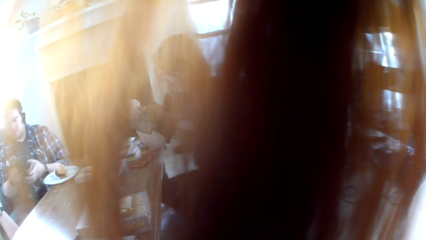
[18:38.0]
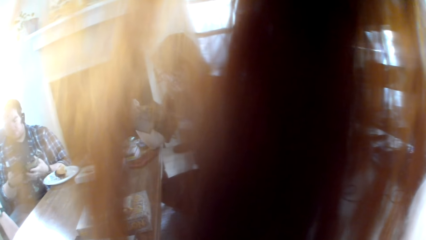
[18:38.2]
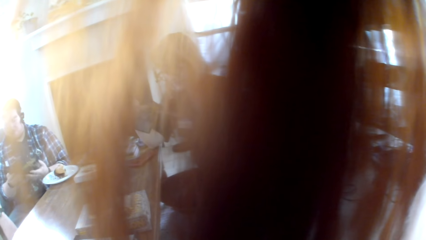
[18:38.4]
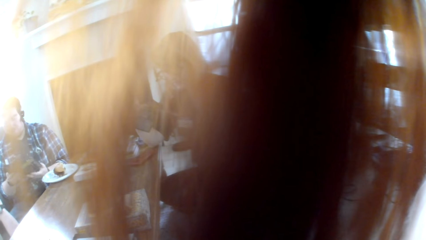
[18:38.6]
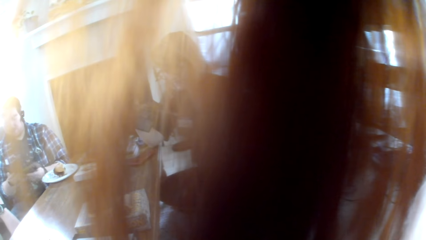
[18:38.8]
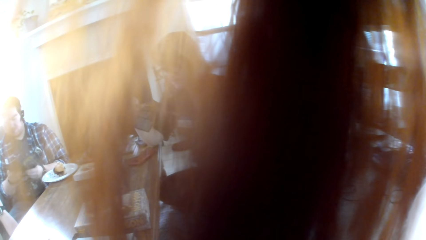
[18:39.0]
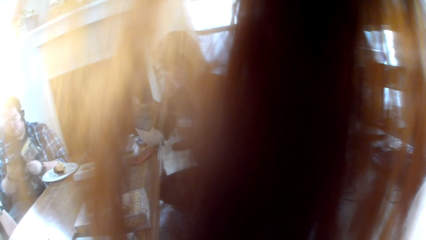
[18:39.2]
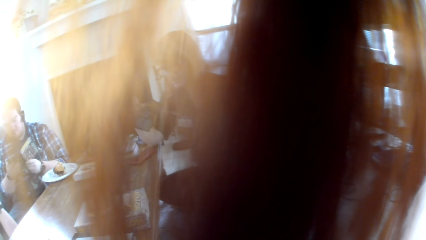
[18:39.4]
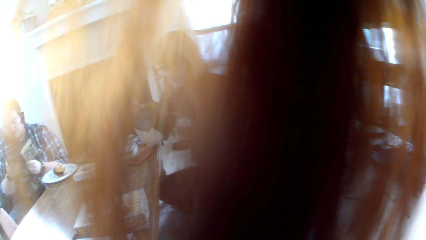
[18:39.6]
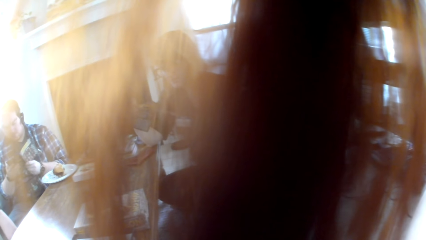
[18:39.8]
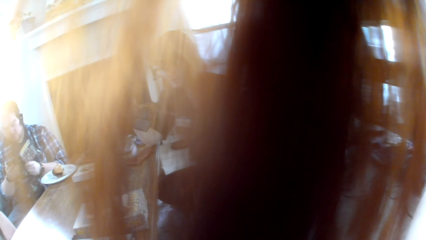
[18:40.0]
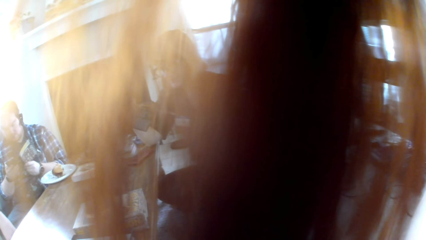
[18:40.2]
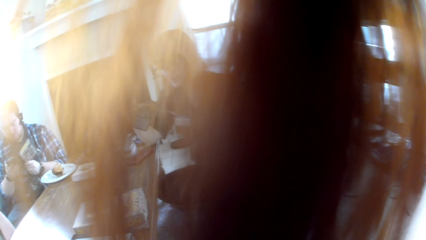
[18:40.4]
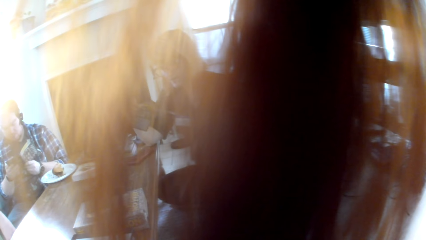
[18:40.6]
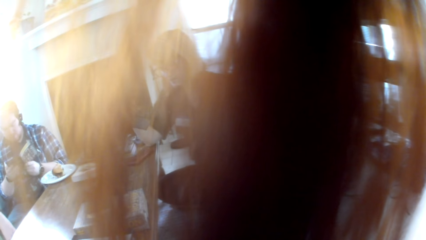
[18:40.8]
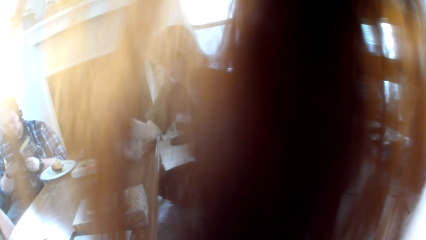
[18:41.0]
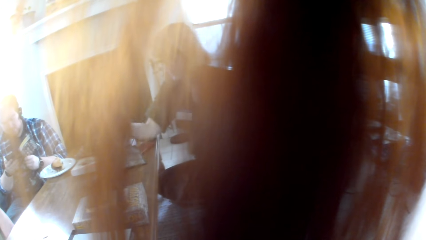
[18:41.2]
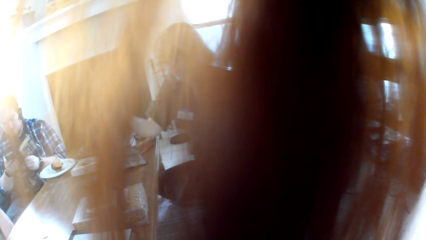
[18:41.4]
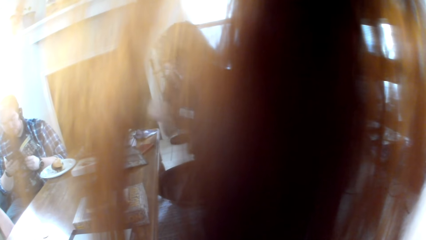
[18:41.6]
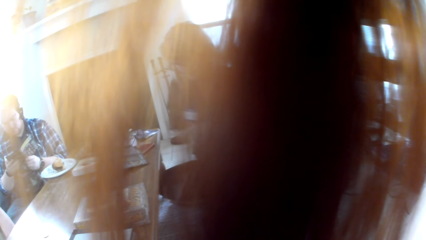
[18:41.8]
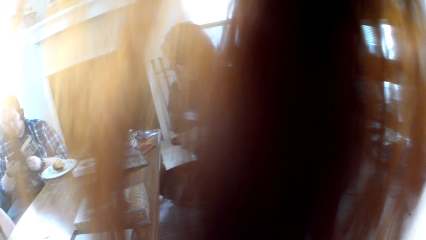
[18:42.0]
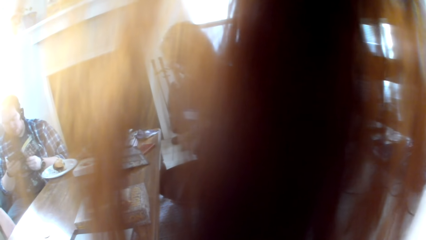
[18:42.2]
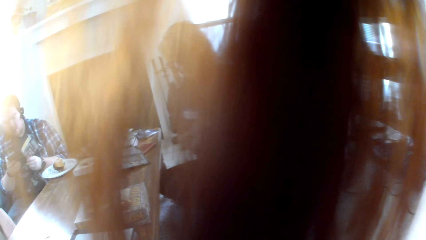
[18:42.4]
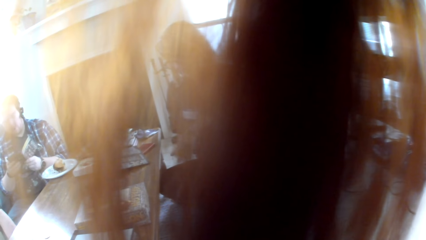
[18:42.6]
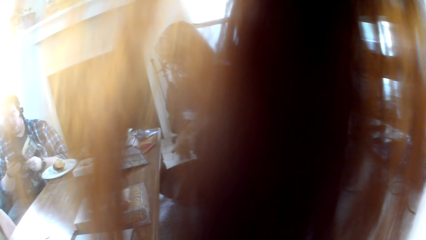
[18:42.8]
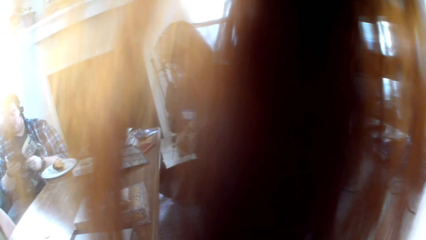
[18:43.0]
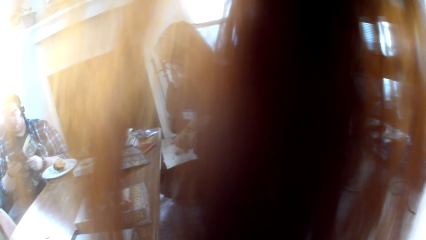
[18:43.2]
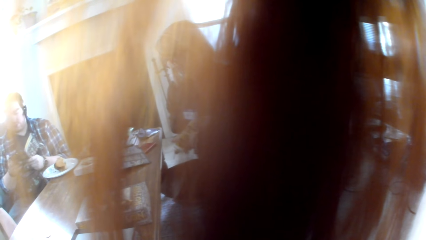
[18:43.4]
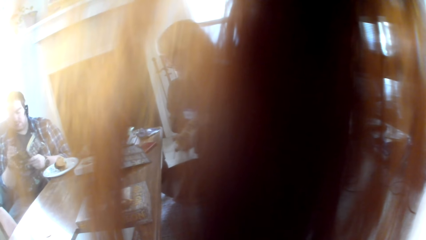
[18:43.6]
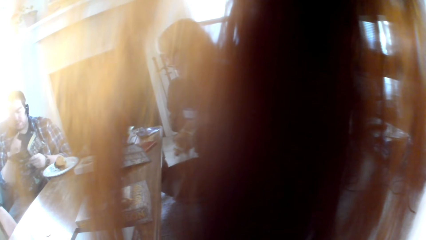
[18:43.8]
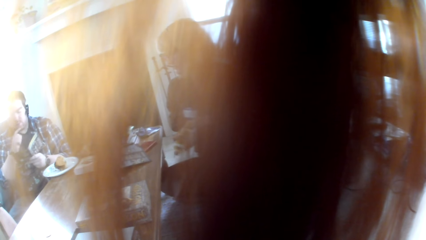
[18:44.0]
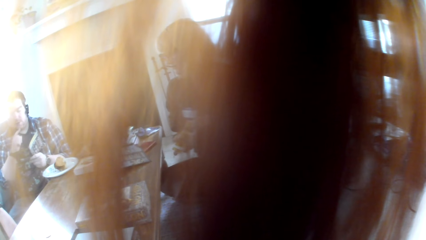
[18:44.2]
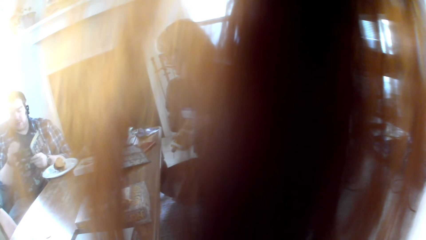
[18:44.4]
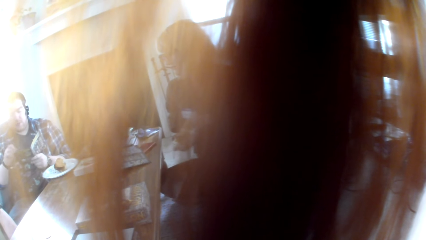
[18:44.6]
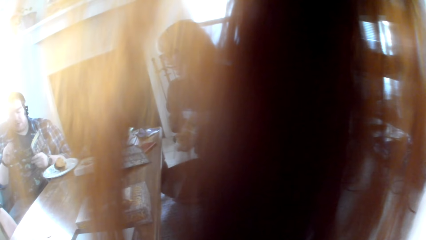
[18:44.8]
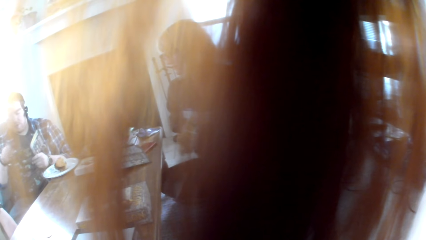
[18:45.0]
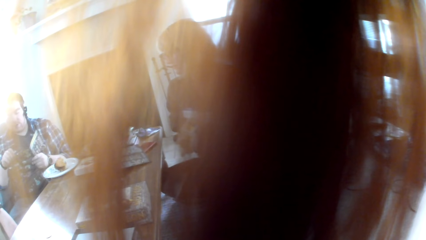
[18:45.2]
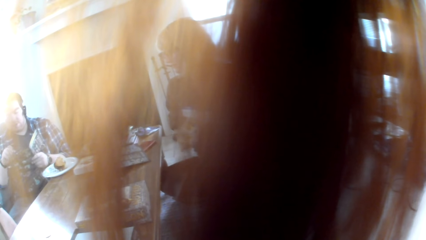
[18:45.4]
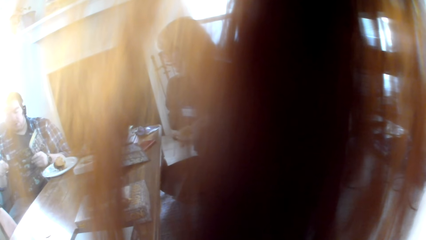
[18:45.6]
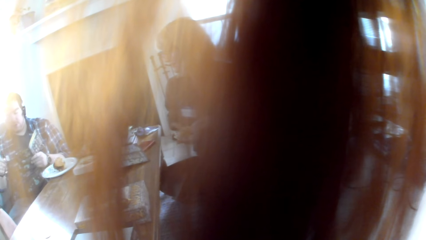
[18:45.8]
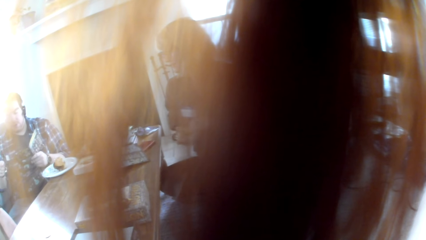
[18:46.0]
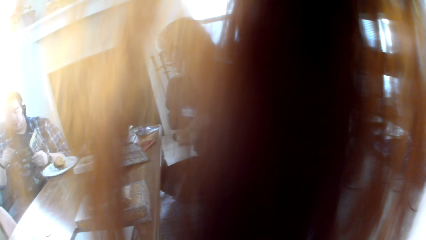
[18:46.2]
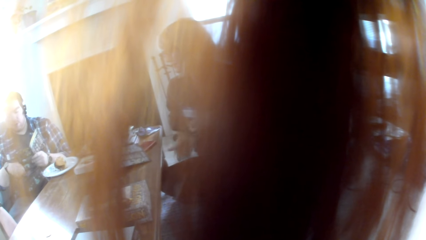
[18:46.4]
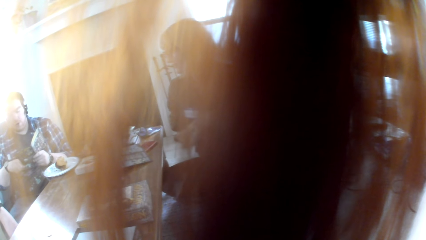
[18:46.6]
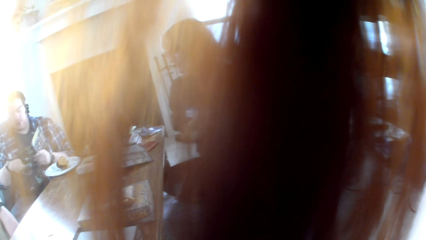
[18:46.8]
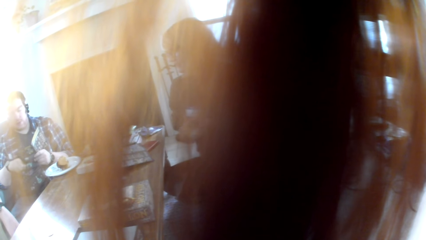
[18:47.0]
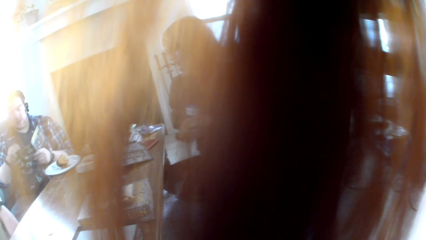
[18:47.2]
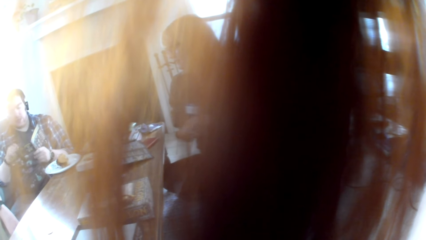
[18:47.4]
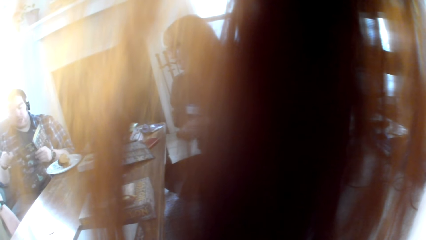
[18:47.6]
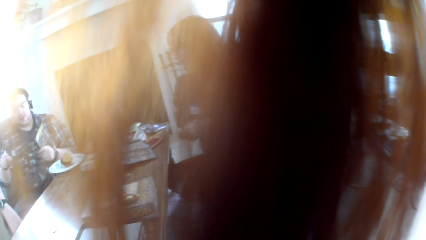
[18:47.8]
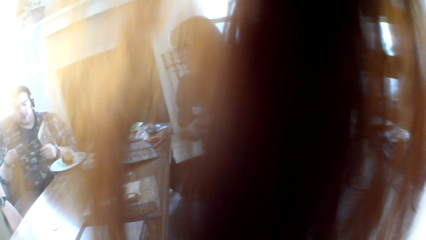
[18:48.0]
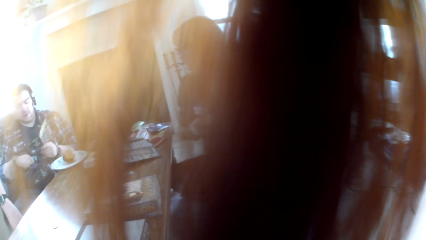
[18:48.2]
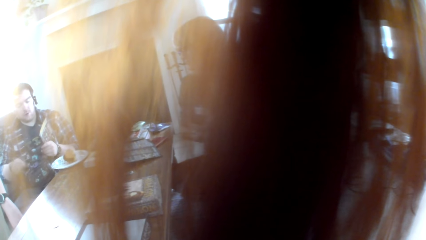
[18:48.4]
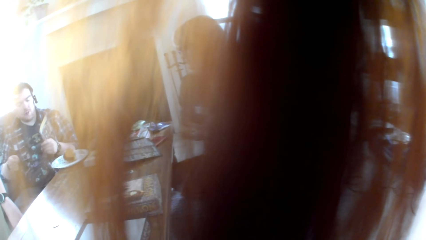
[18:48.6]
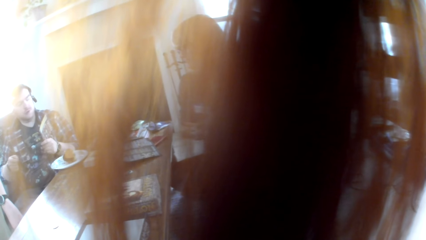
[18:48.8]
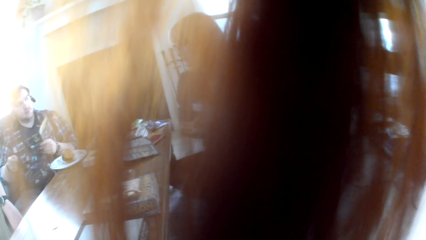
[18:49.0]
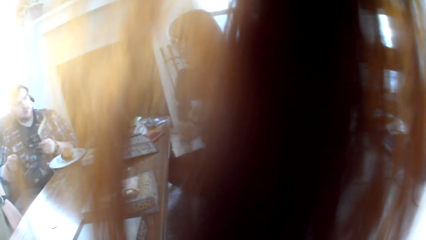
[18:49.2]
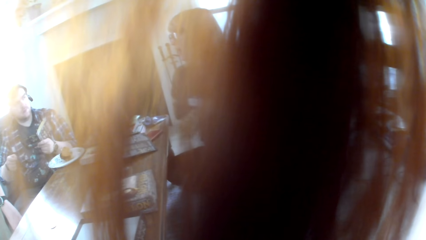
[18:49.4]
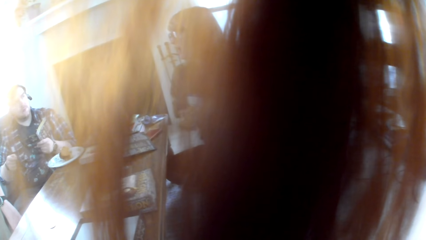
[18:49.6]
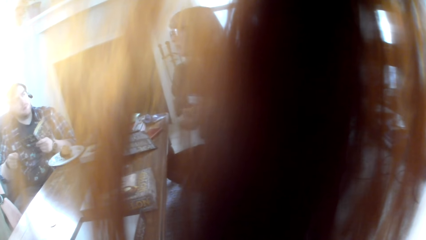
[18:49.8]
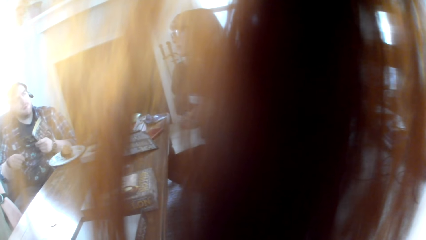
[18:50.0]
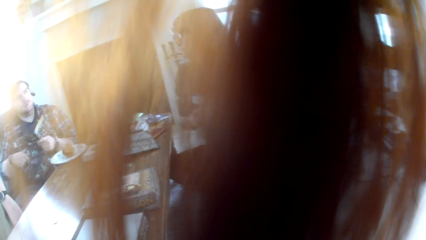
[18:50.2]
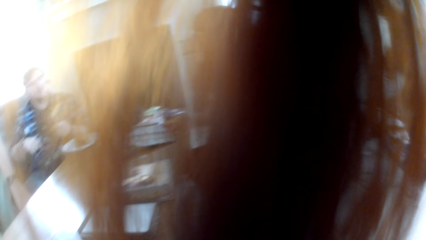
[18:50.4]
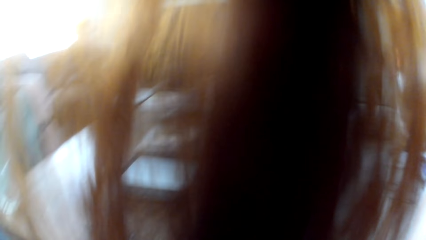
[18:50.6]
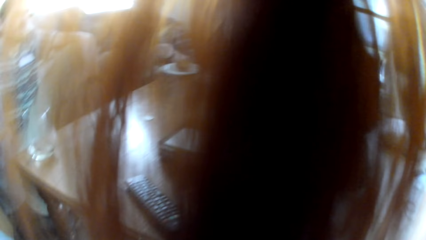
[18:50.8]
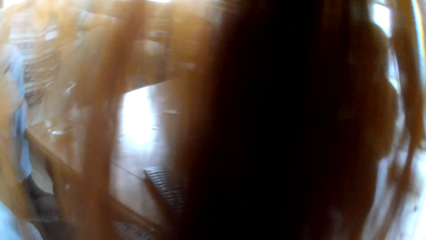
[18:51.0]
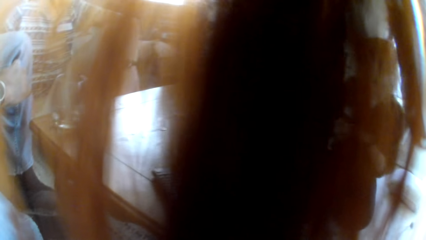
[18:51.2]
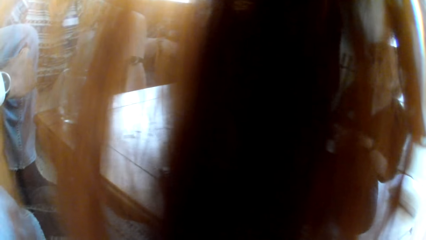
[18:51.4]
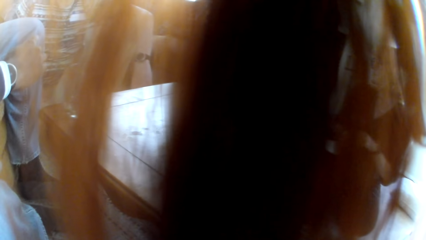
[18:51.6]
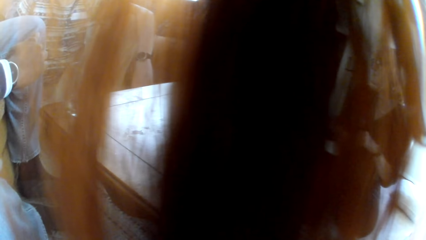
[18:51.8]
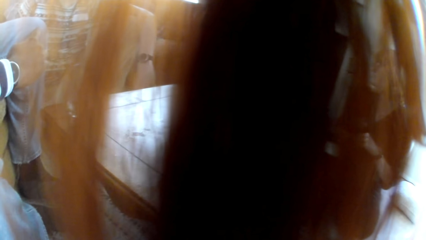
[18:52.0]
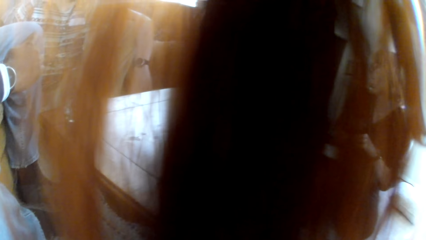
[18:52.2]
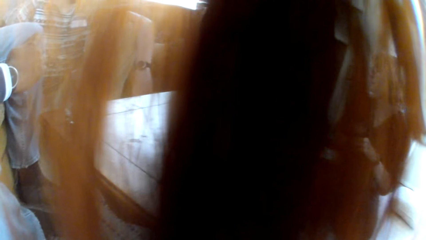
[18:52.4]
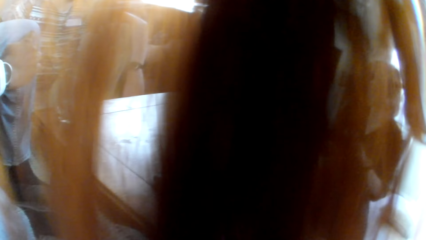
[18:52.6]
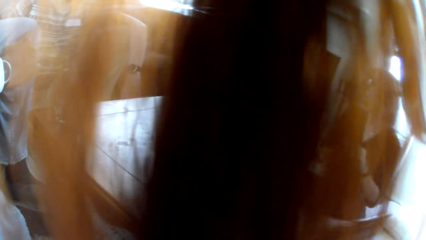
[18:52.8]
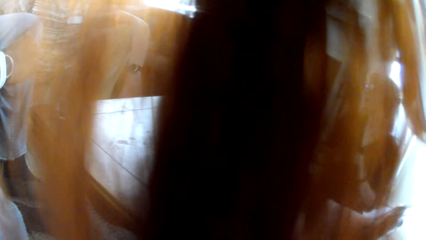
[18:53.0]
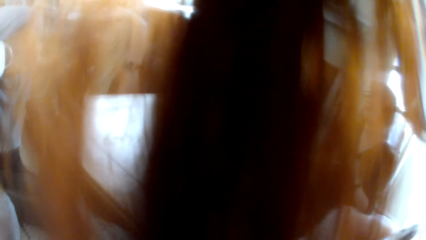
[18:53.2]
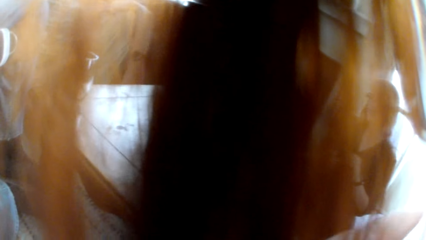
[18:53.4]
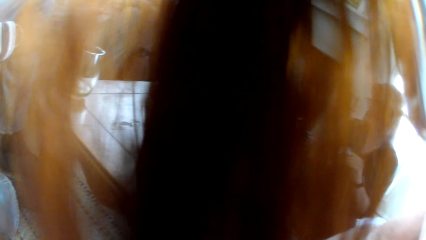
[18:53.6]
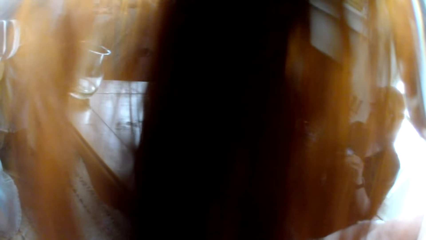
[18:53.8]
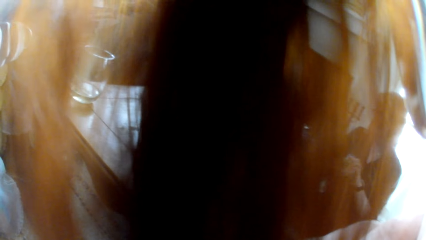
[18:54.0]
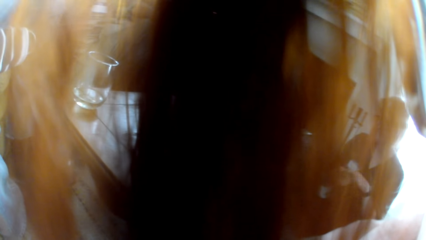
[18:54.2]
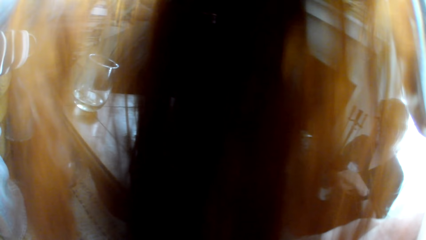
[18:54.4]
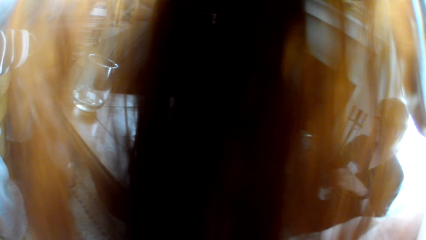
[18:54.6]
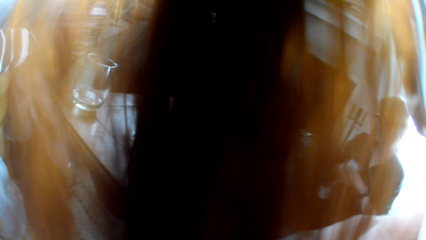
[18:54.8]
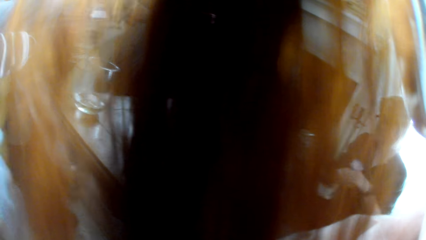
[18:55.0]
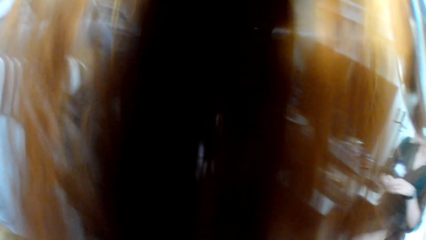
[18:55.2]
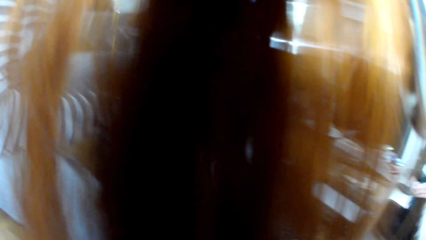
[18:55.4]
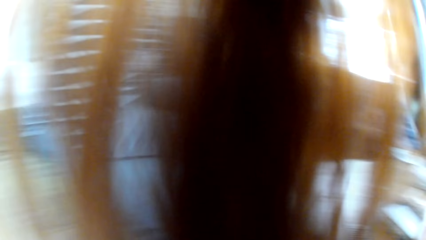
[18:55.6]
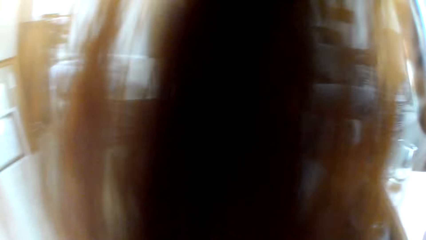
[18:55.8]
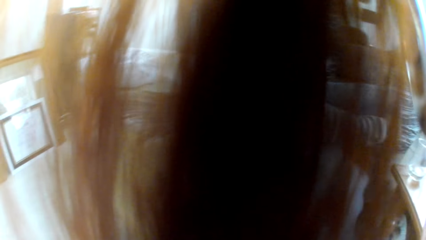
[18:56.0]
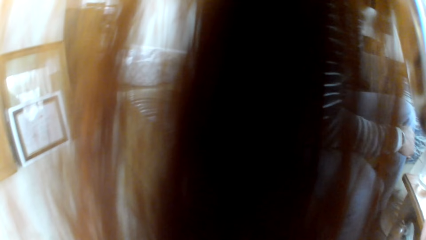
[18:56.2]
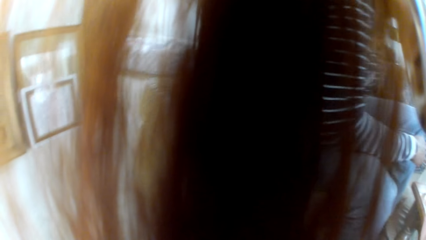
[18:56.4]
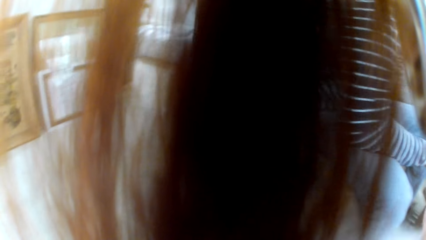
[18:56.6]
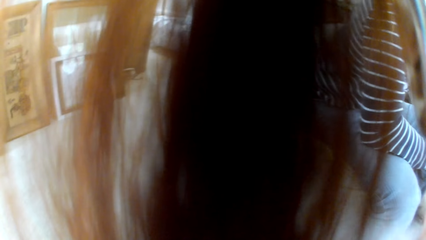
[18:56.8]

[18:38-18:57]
A man opens the book and reads the book. The camera wearer stares at a woman. The woman drops the book and plays with the cards. The camera wearer stares at the man. The man demonstrates with hands. The woman changes the cards.
